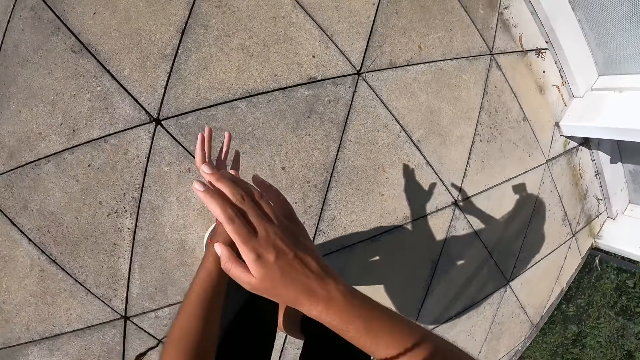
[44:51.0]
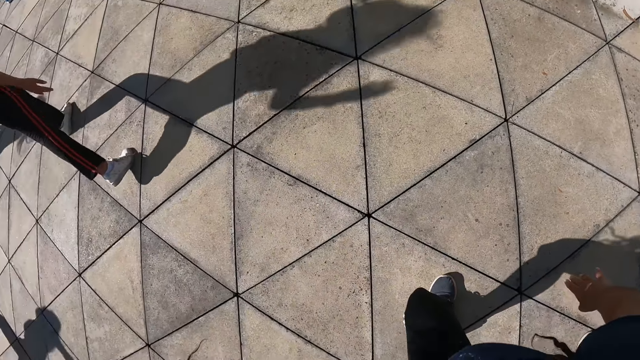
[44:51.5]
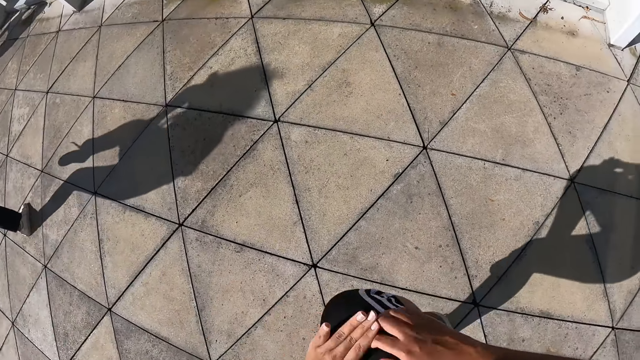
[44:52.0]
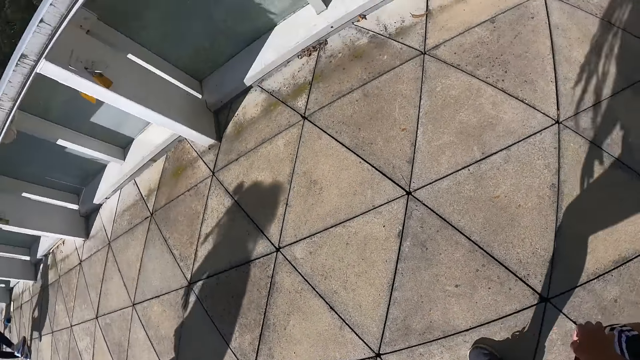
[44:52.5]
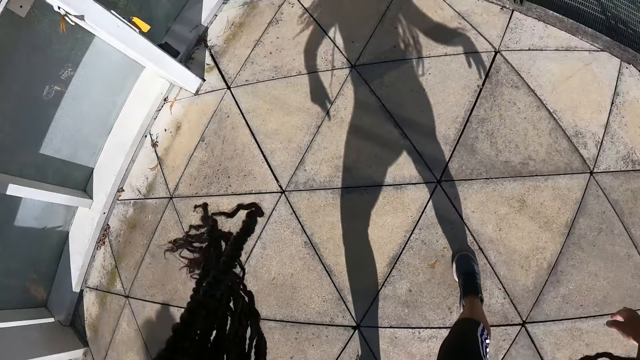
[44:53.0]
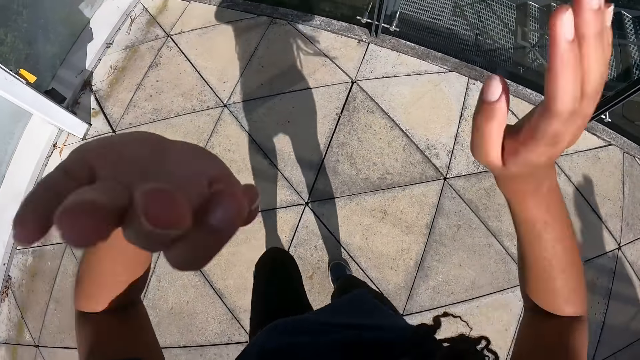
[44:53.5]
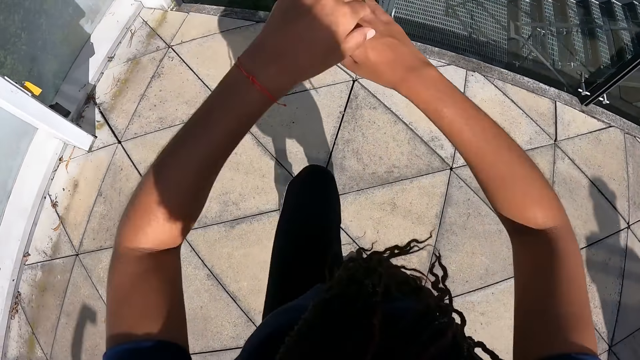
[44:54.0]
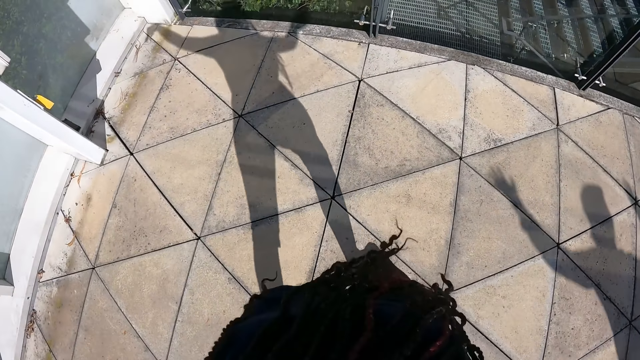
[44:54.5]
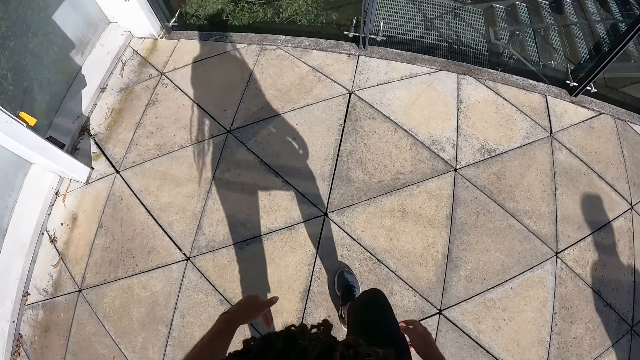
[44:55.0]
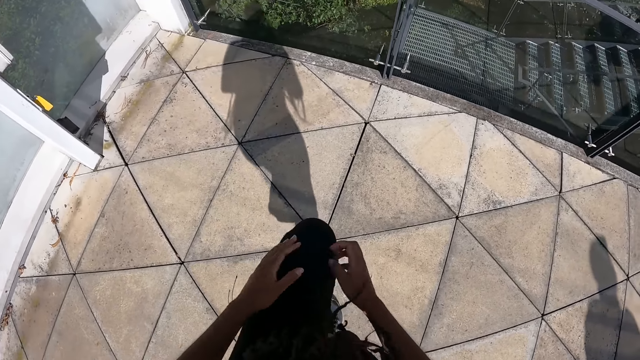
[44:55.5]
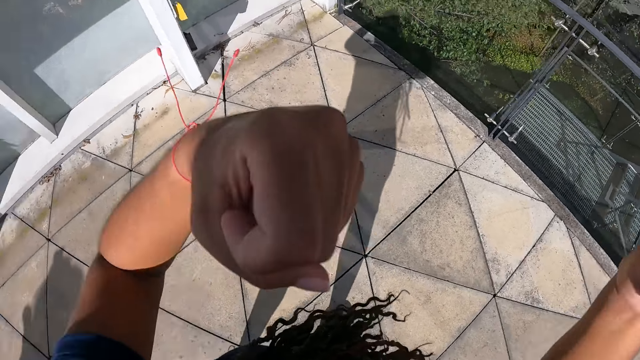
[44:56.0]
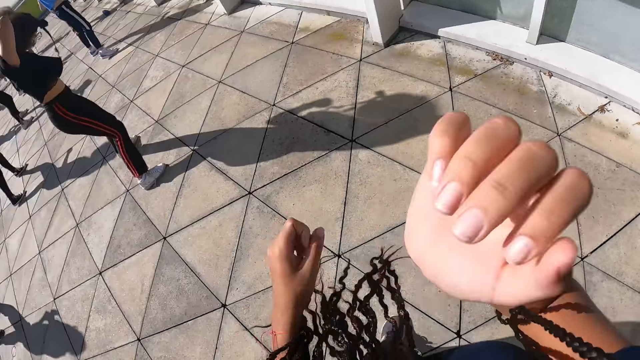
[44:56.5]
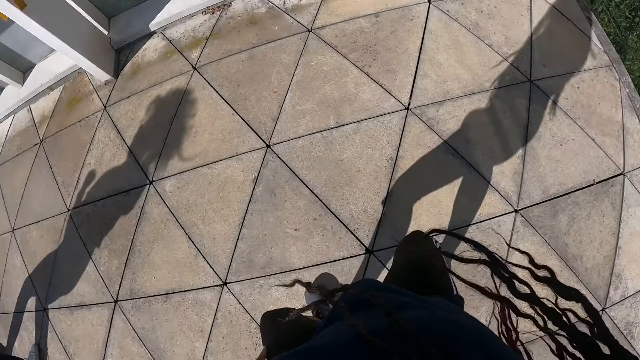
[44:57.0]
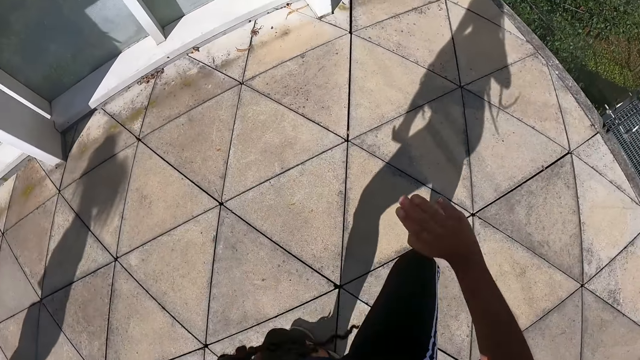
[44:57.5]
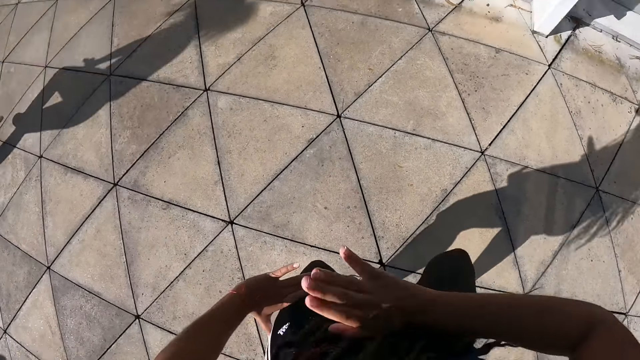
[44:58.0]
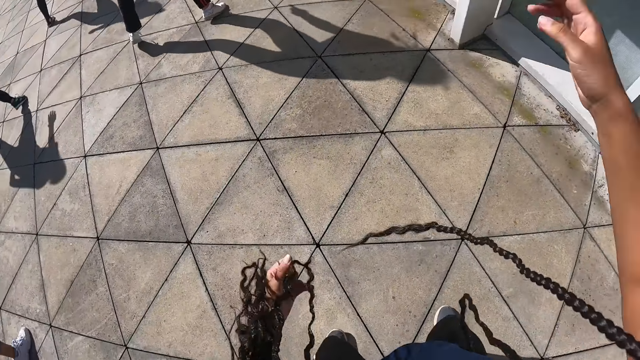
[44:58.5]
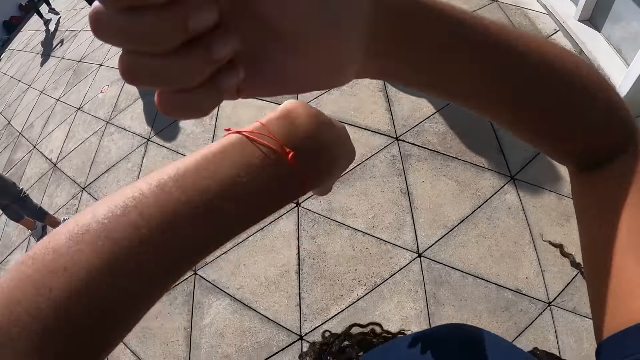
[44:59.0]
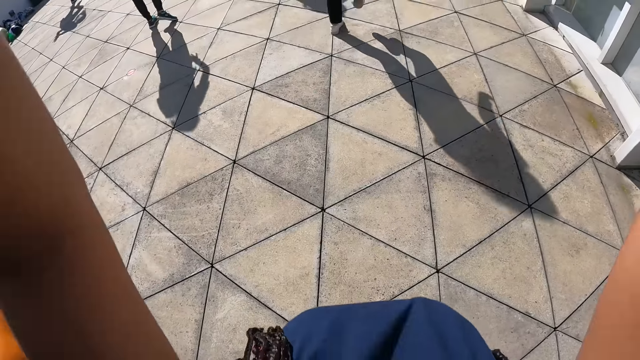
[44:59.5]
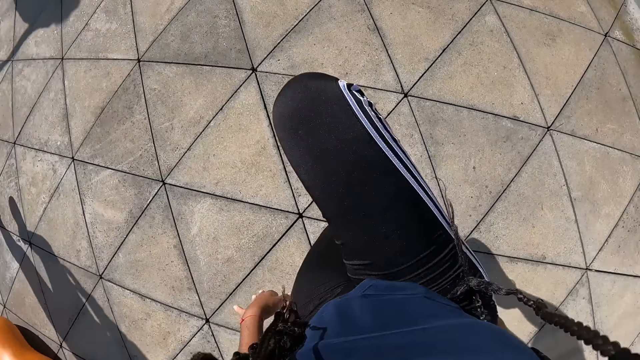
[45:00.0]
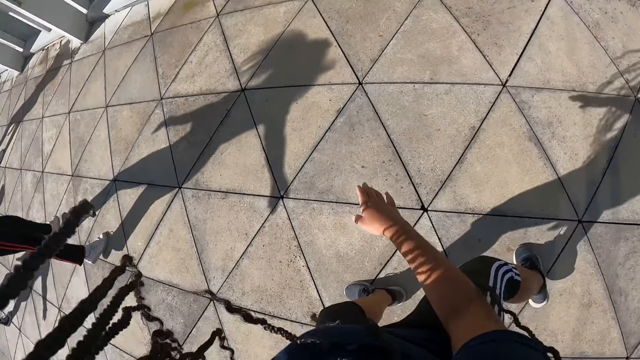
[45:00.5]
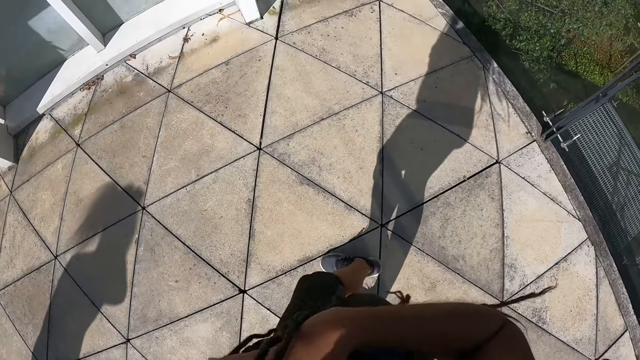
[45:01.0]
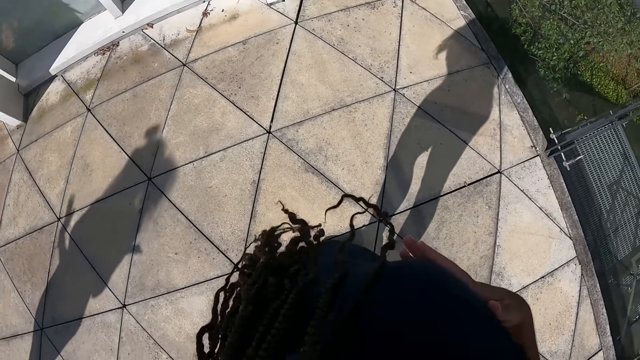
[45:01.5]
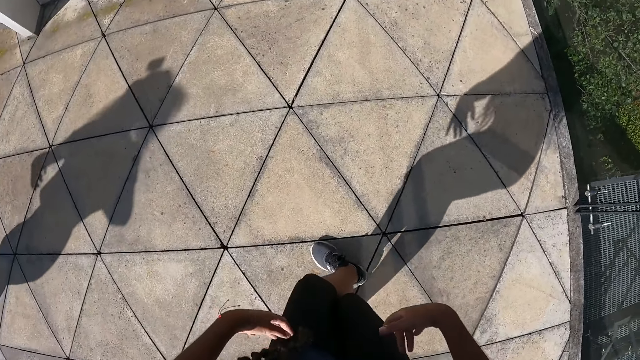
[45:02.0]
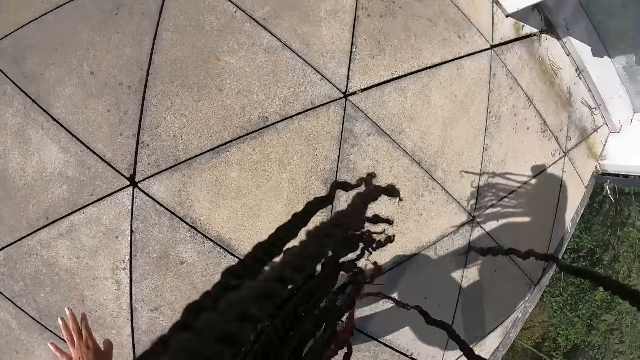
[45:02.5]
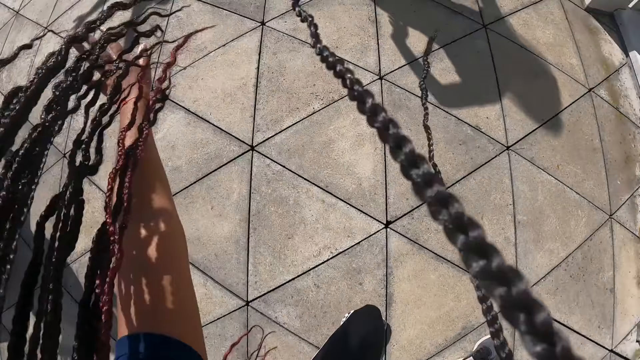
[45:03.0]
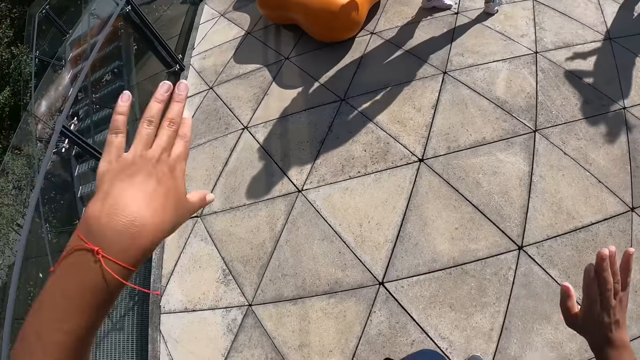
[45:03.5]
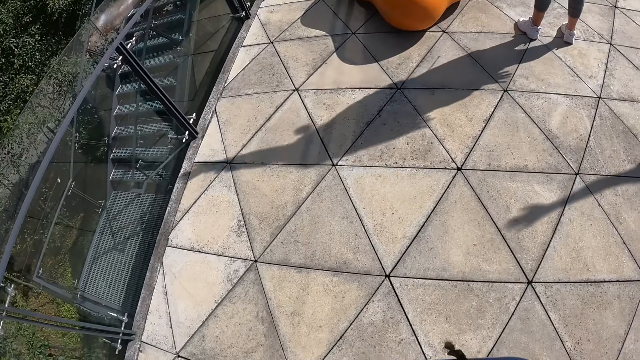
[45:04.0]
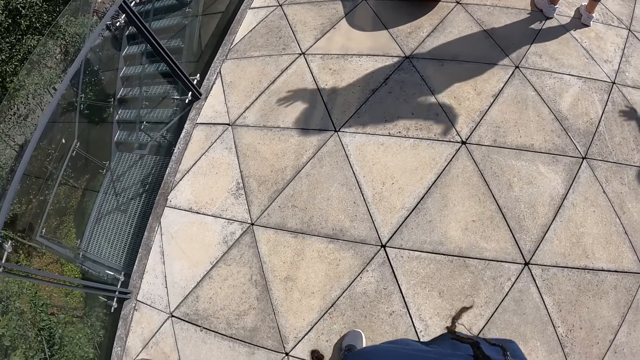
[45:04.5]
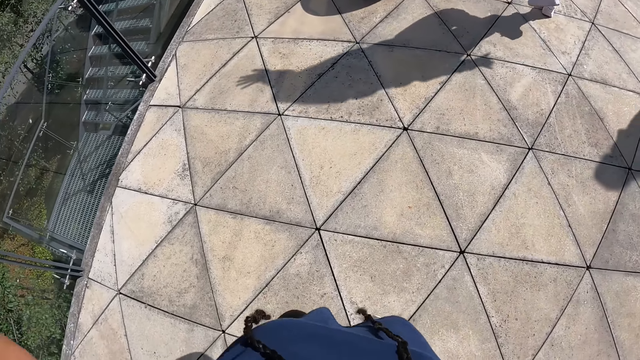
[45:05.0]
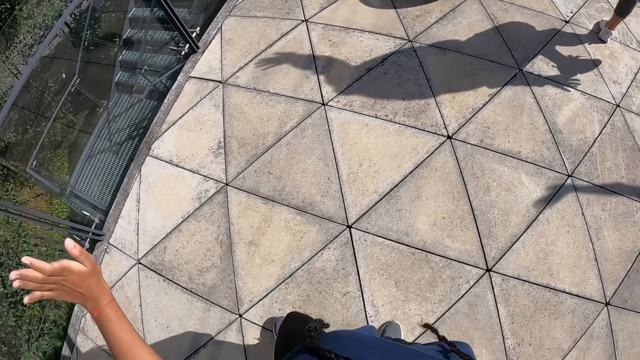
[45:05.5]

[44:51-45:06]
The camera wearer adjusts hands. They dance. They turn round. They dance.

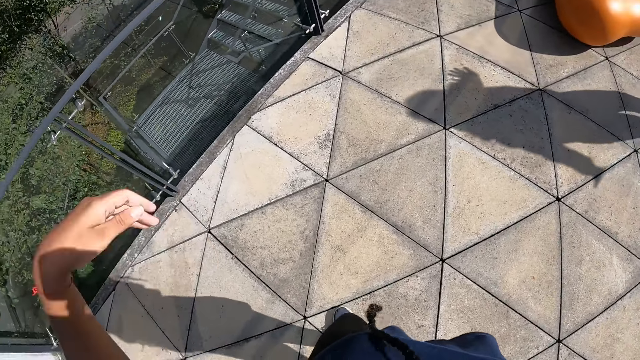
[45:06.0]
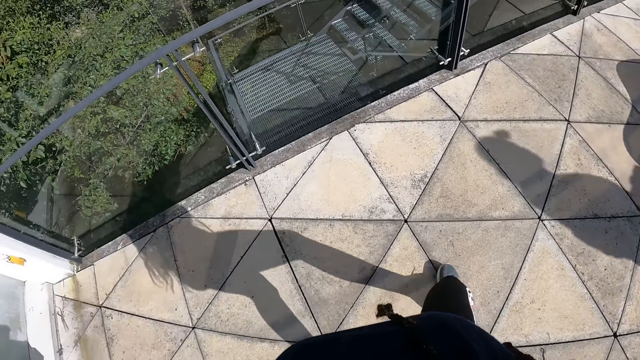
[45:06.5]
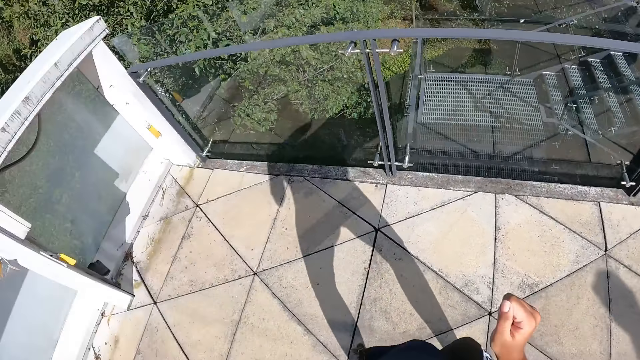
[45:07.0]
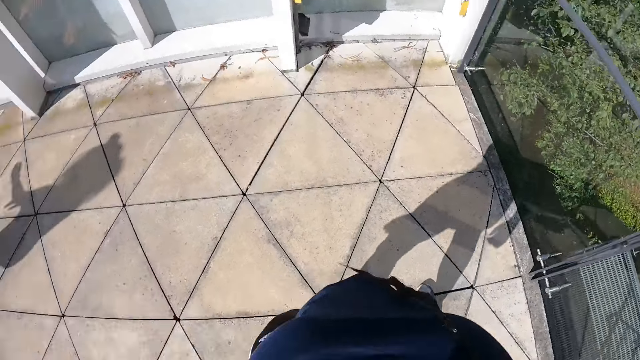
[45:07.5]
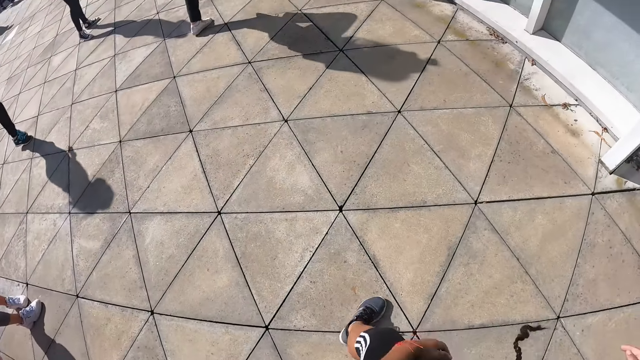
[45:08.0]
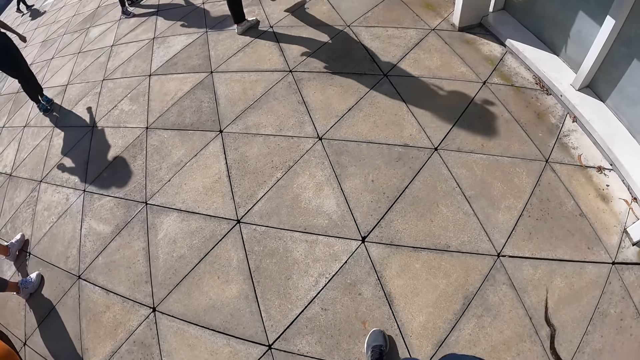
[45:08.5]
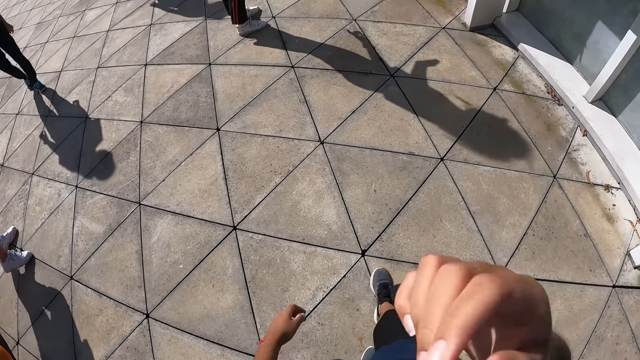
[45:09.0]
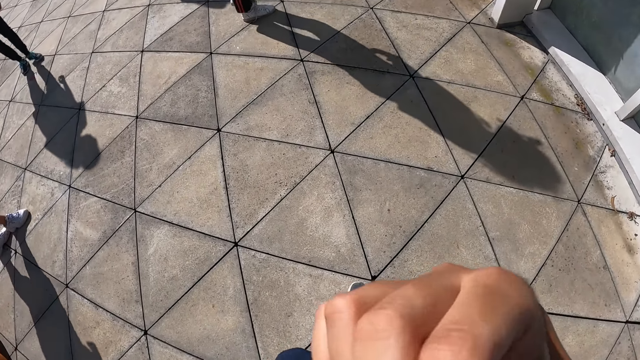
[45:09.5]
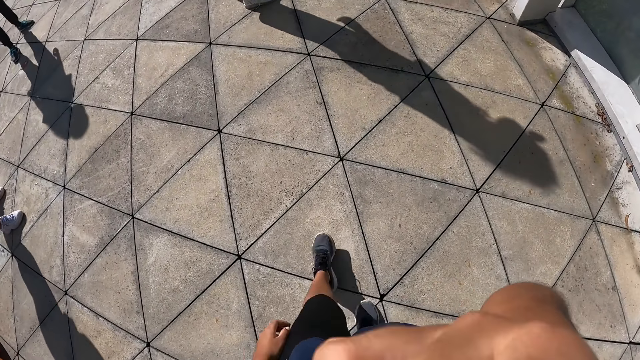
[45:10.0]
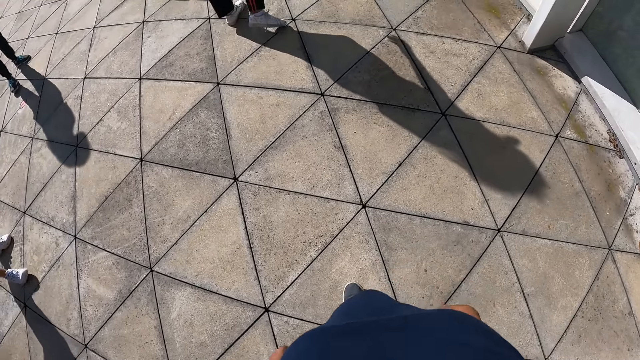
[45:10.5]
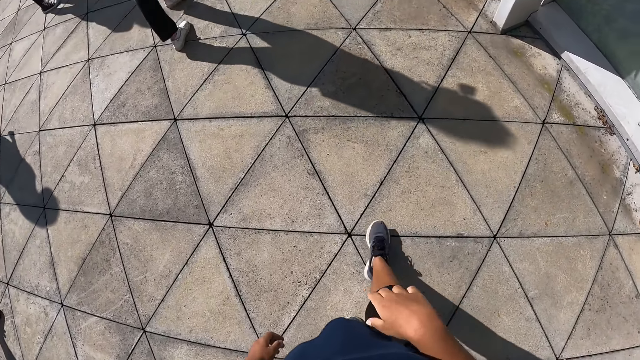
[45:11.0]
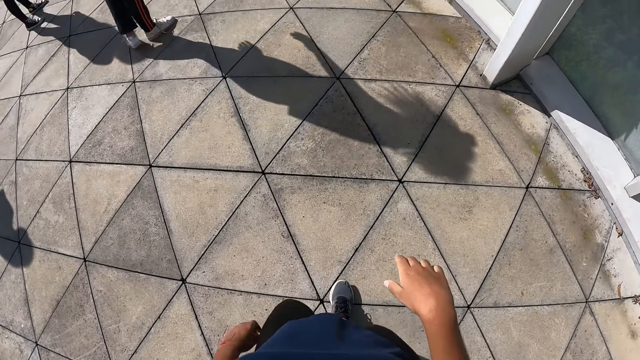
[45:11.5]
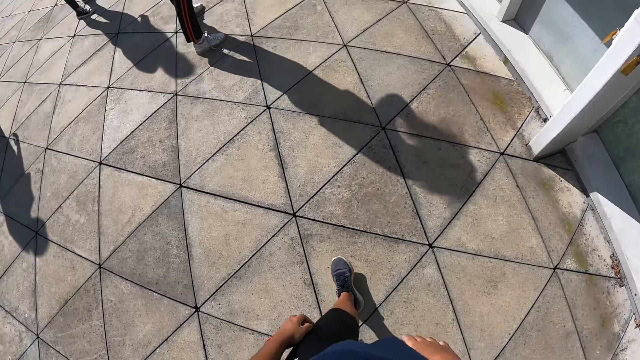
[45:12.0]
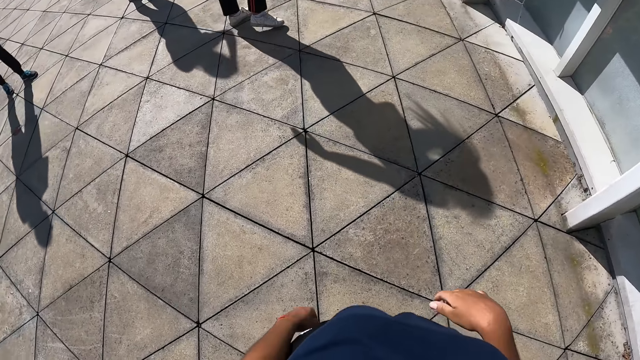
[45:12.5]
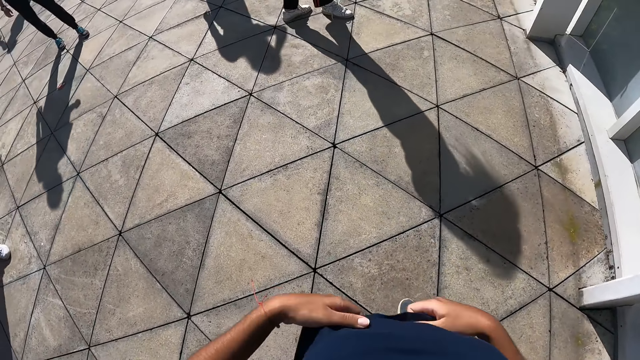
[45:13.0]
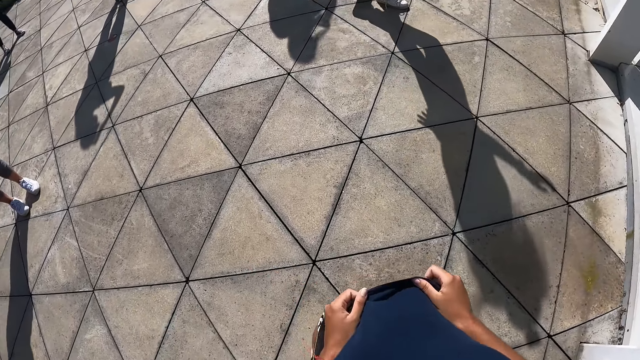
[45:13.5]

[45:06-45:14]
The camera wearer touches her face with her right hand. She moves.
